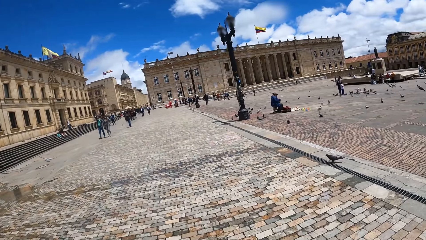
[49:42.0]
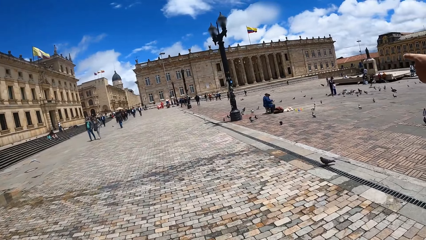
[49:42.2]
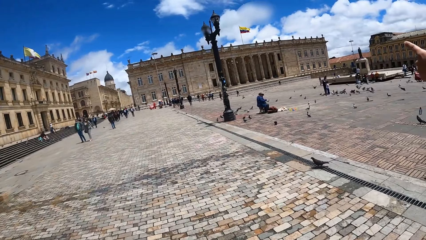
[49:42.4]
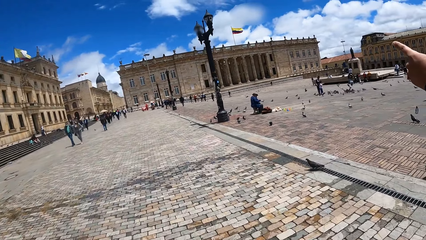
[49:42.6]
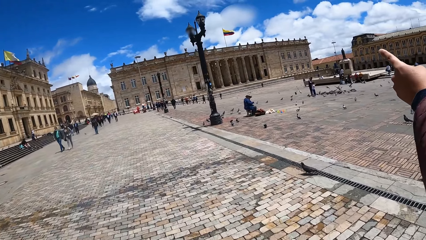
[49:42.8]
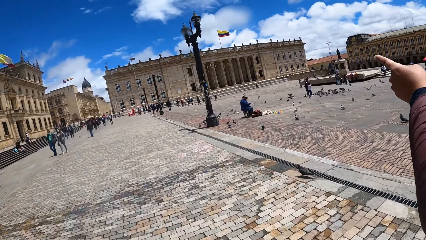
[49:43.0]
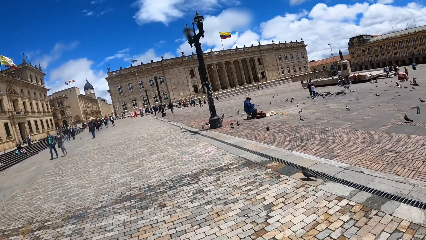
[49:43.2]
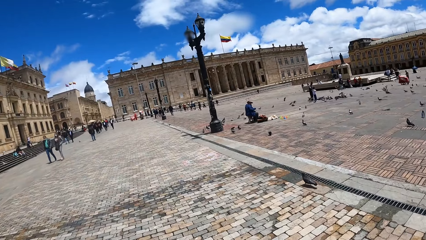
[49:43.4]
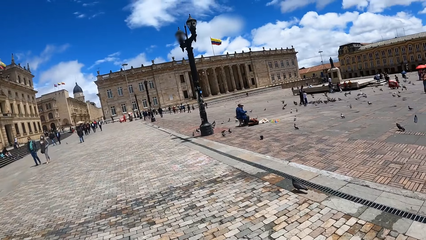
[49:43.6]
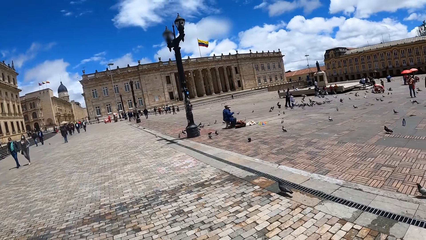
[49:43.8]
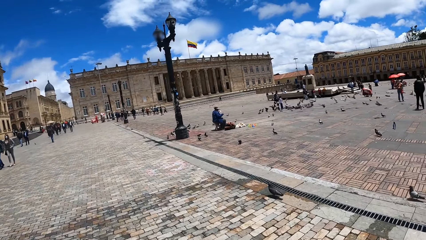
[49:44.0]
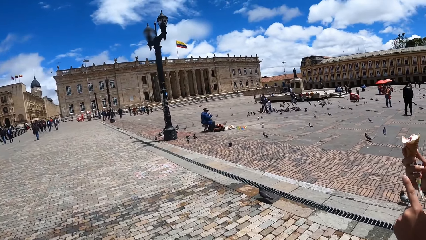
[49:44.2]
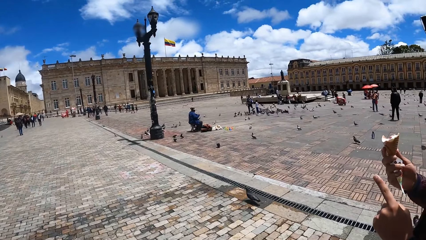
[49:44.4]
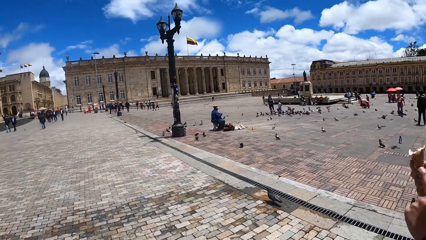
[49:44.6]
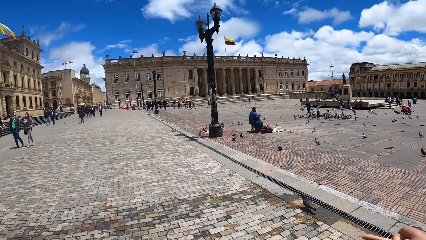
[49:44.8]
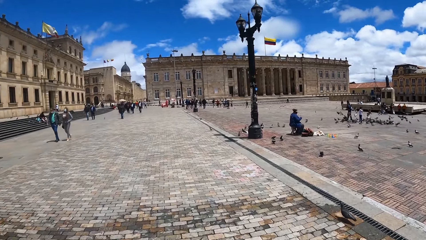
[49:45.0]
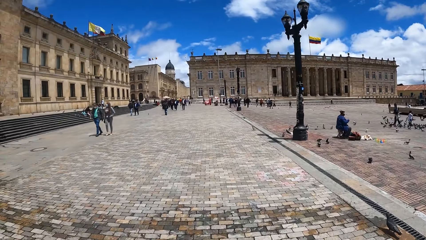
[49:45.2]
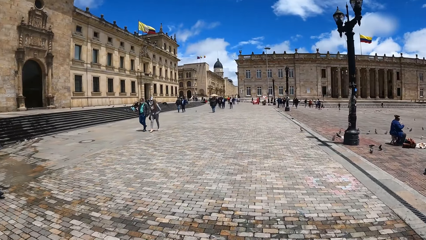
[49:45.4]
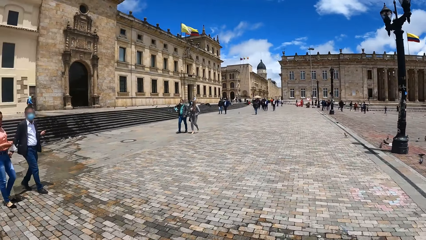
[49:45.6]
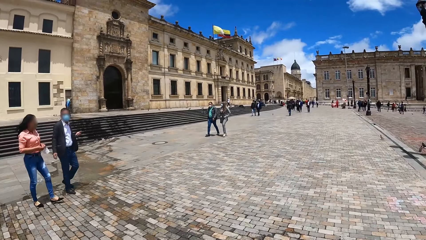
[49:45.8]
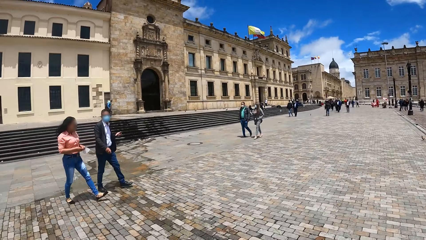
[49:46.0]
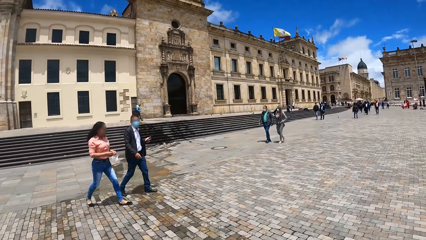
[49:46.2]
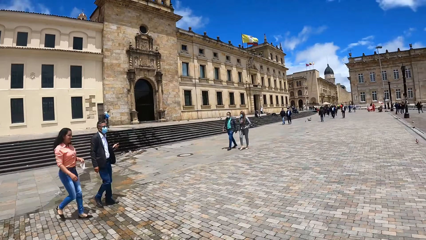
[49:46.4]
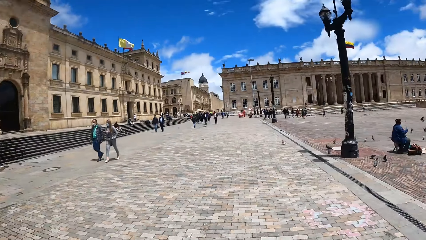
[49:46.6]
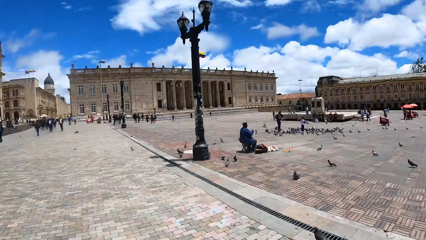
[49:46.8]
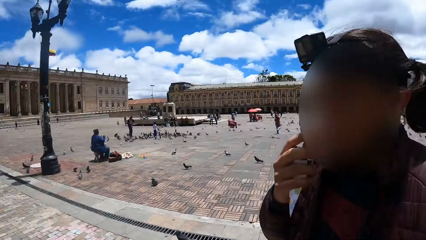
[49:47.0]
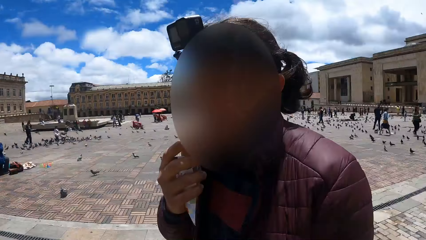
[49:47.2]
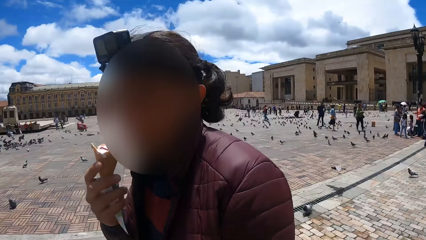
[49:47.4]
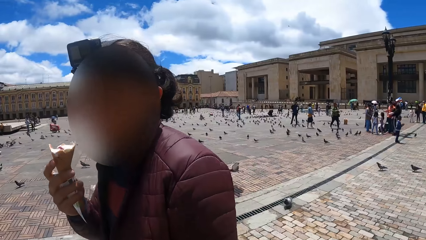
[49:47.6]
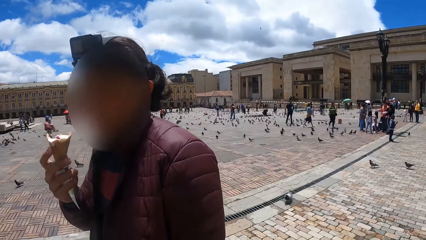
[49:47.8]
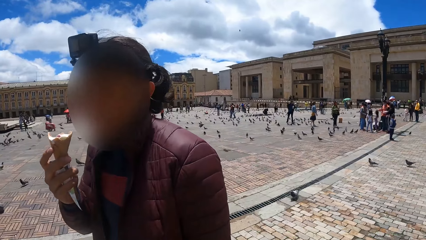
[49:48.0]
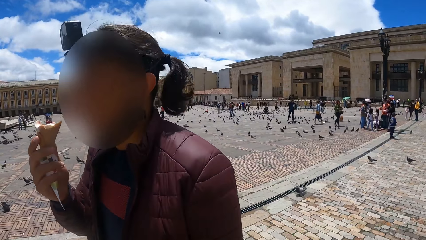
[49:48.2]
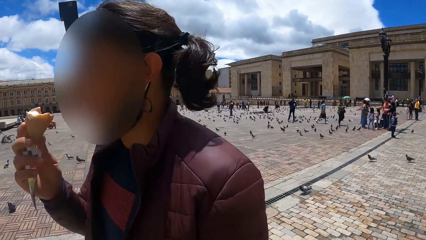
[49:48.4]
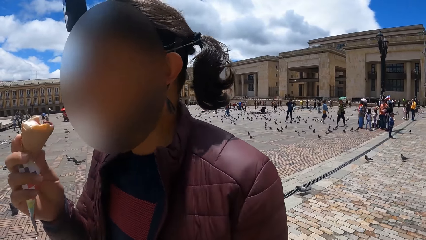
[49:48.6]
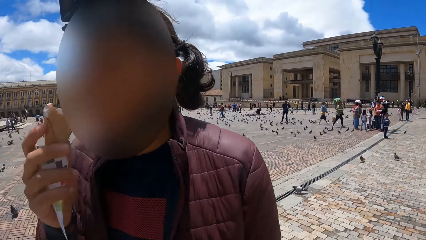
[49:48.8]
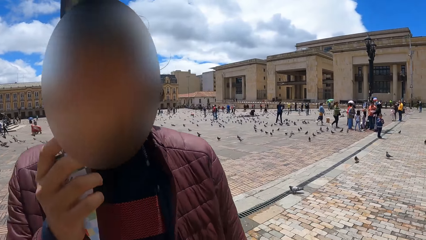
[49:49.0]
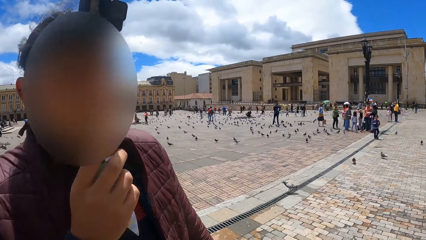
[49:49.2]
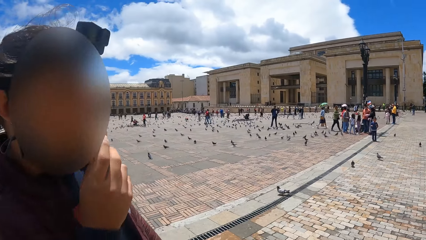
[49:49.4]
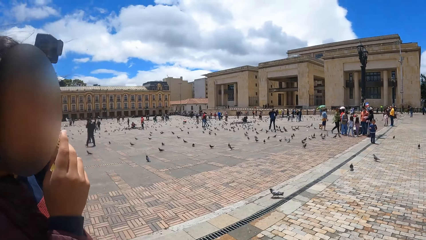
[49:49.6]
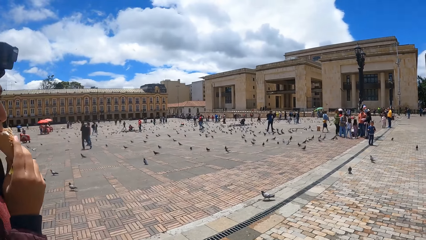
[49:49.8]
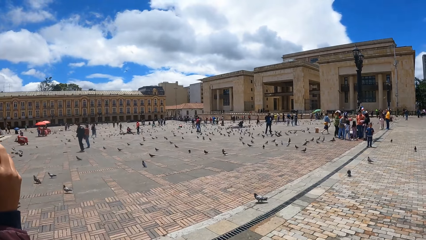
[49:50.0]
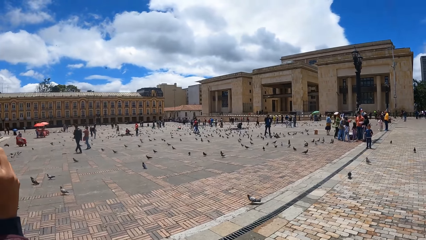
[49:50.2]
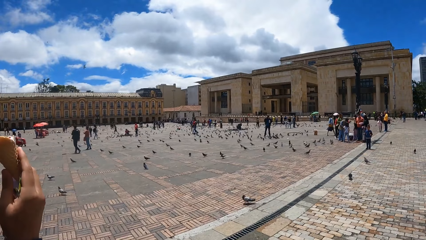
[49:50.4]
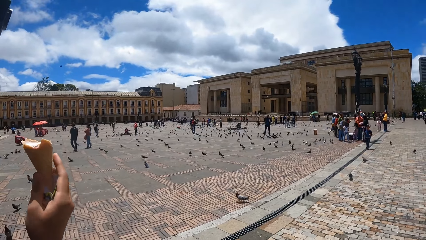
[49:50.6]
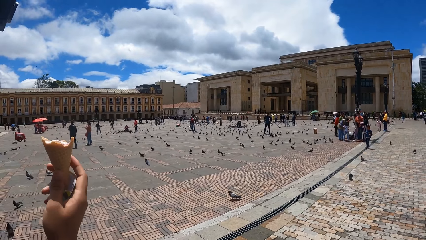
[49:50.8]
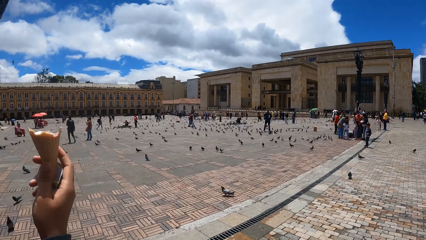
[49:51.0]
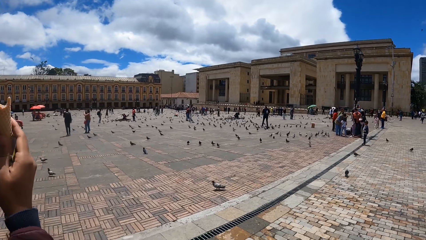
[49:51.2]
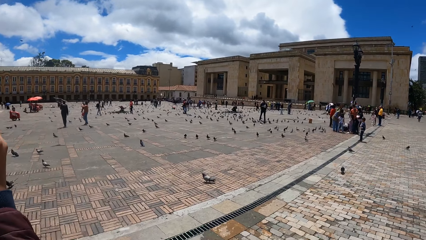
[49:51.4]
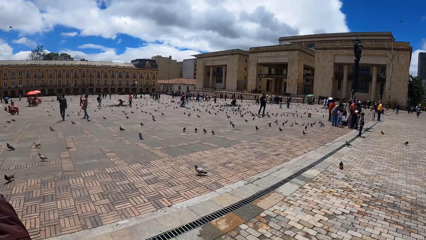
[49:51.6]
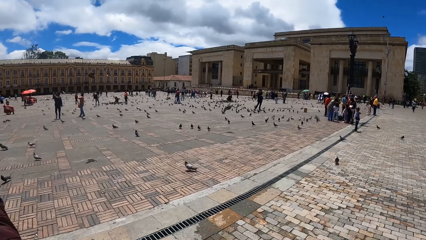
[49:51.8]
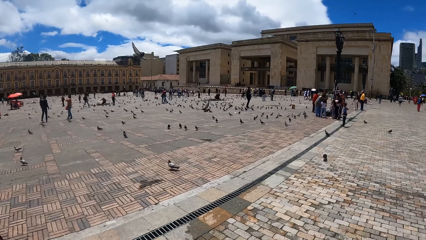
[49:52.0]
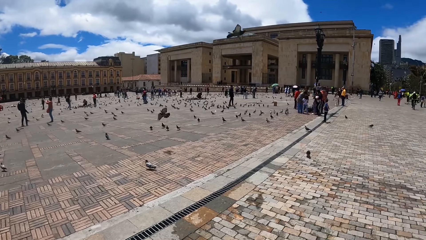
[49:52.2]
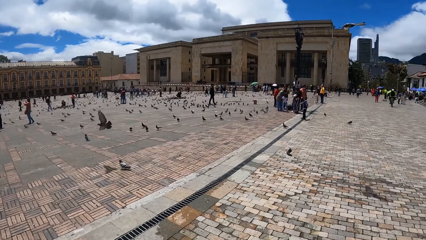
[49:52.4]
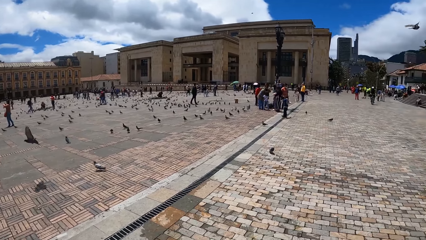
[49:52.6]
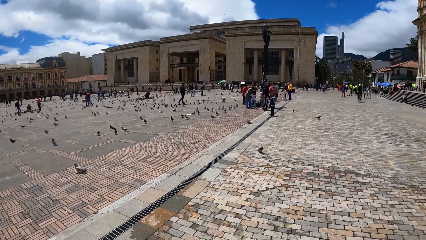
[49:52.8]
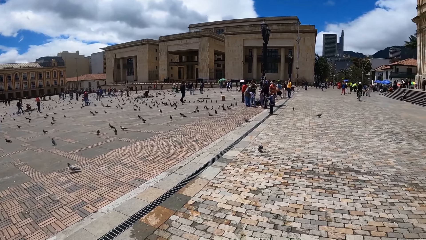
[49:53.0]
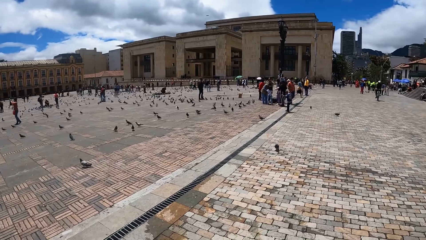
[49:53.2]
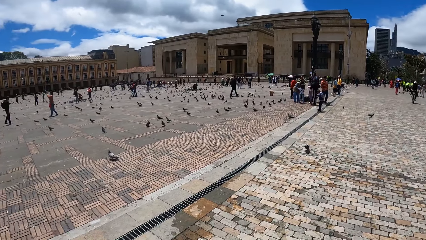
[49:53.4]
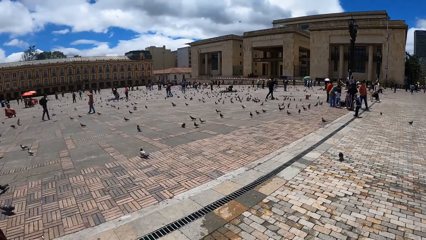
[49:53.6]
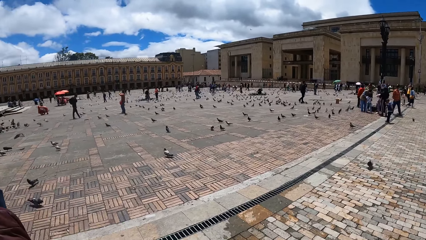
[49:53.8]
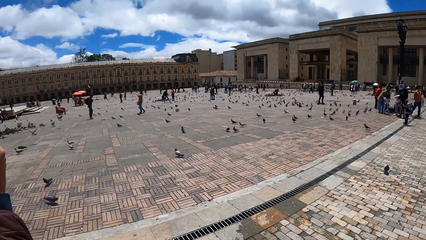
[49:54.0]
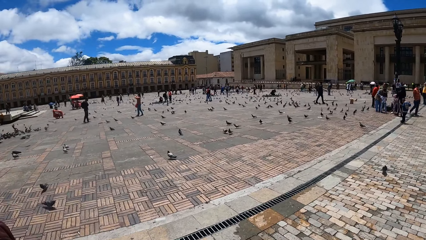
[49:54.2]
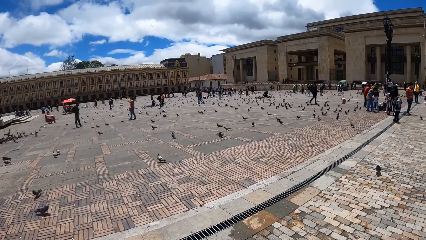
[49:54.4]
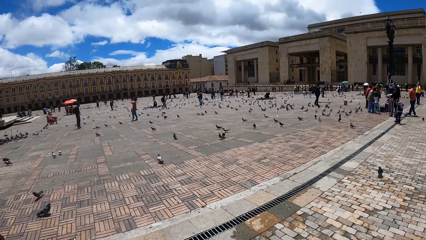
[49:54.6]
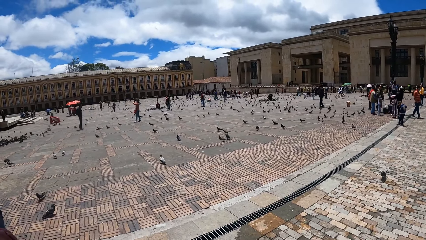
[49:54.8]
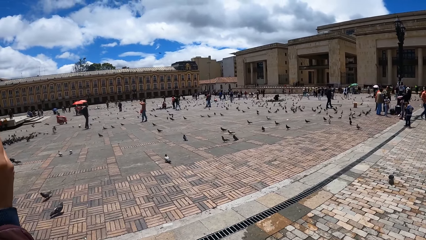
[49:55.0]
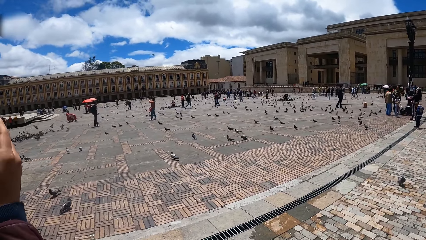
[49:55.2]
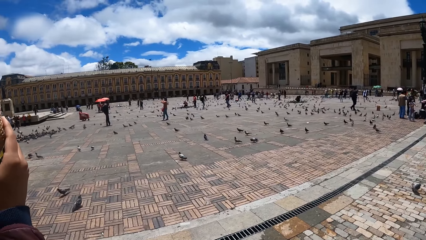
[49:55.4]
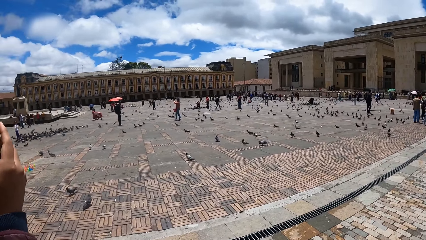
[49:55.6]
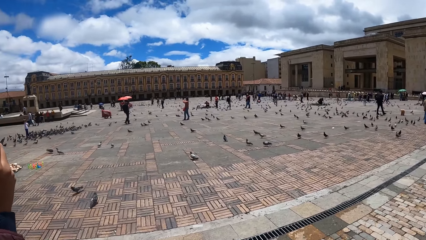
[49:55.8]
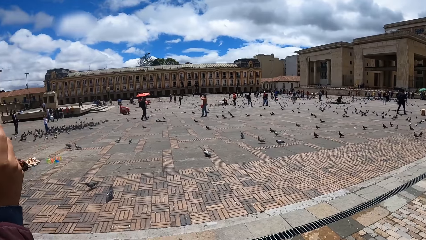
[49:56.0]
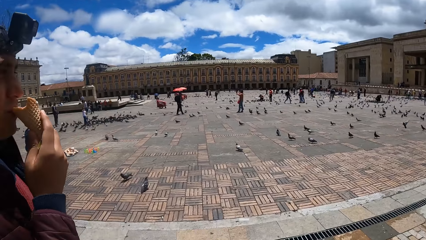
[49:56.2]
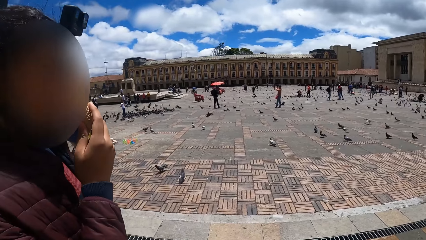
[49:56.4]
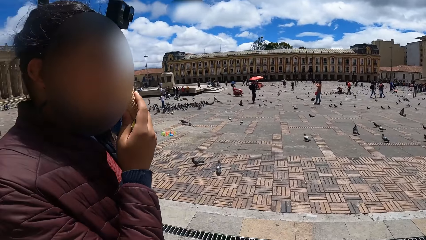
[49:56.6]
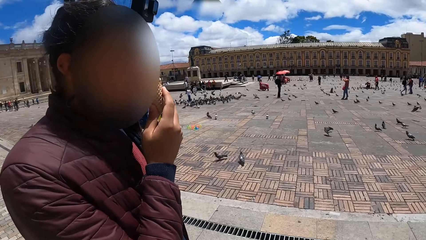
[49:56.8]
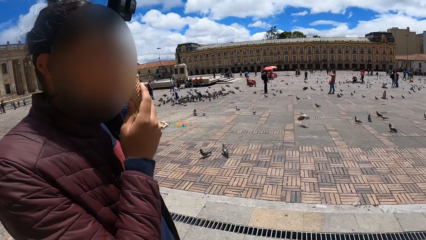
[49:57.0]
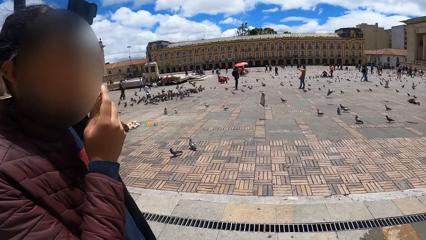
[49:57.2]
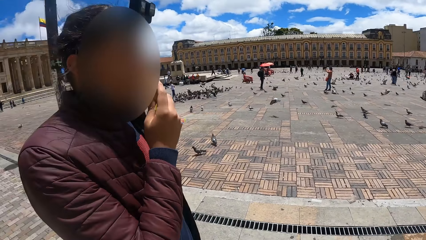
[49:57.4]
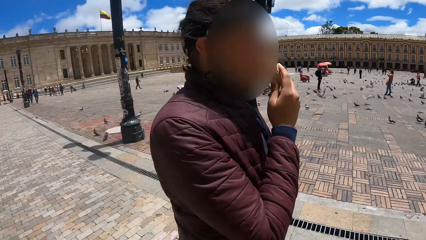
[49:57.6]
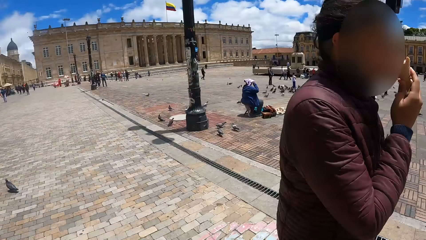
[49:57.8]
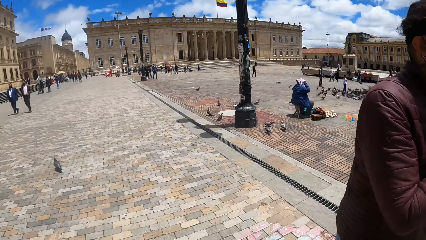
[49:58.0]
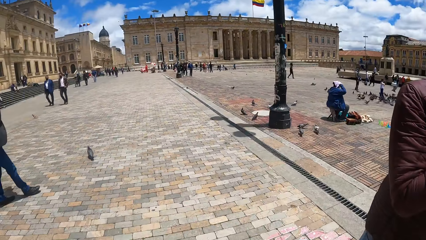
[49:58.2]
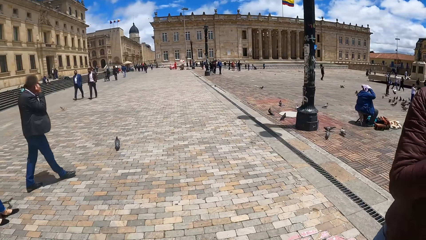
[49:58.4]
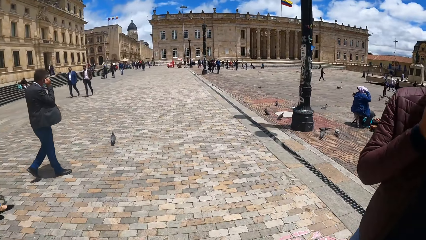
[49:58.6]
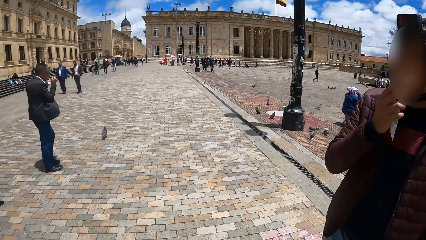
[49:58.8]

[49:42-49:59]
The camera wearer looks around the birds with a man.
